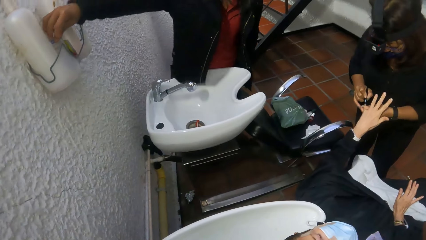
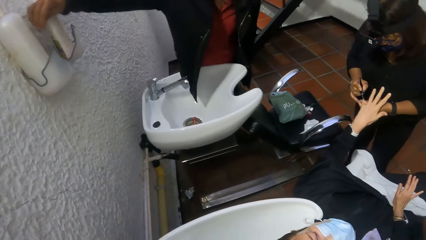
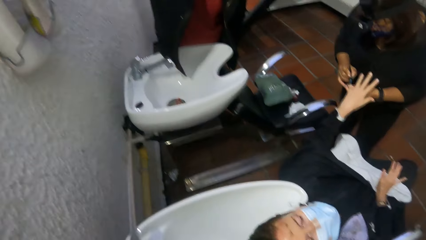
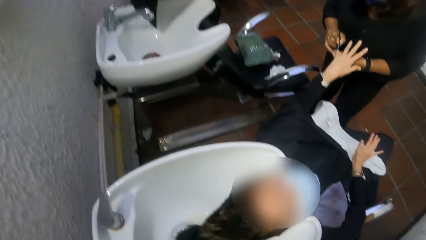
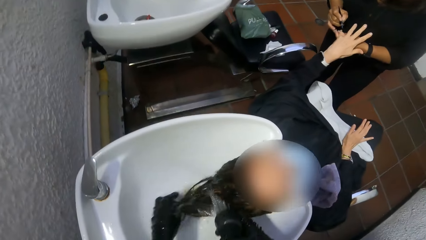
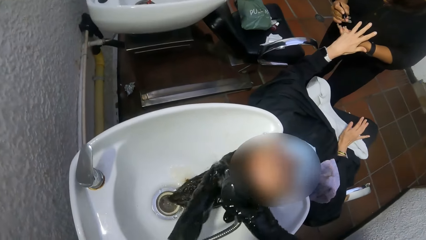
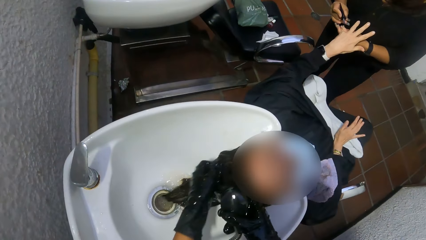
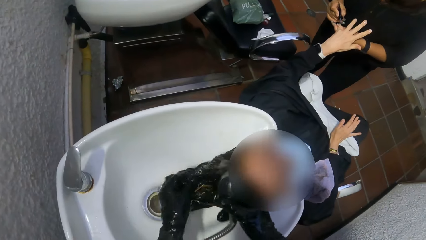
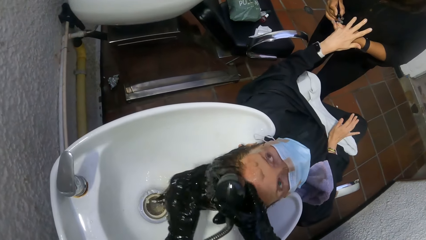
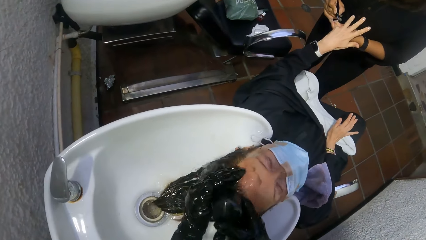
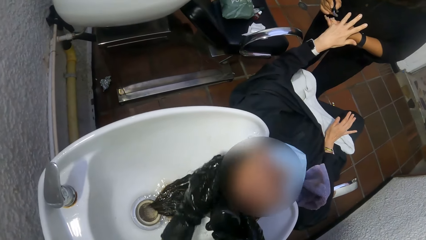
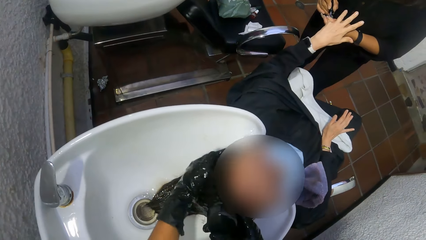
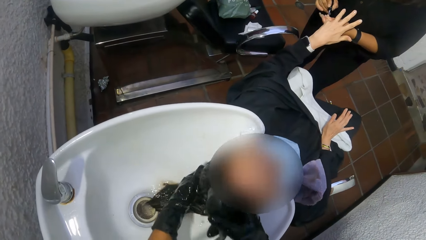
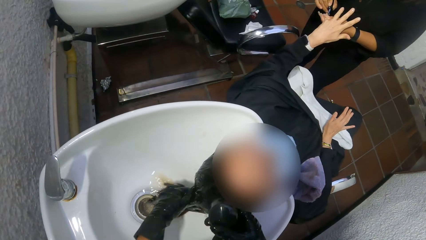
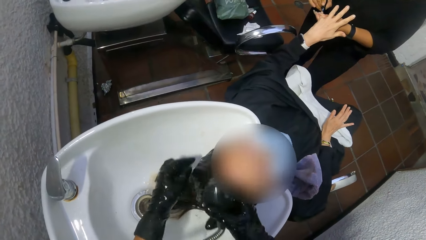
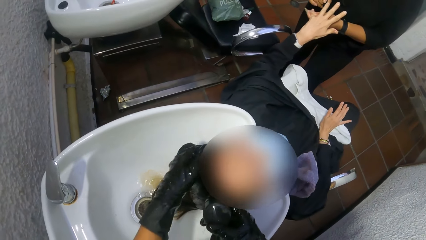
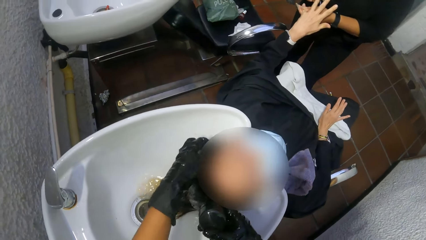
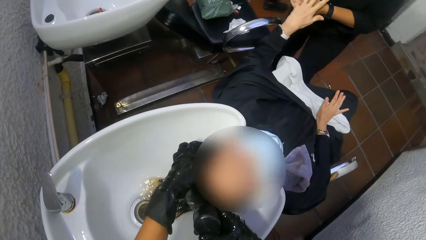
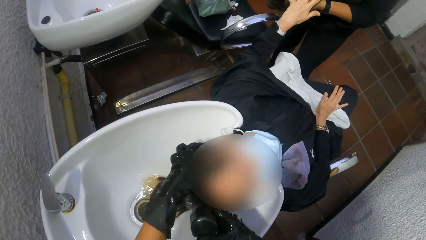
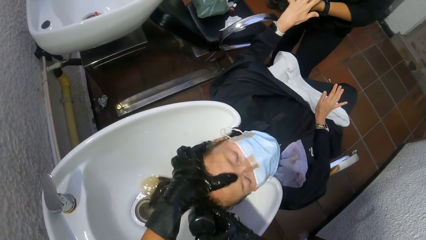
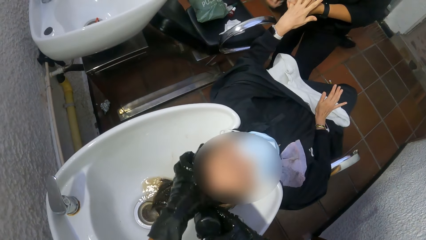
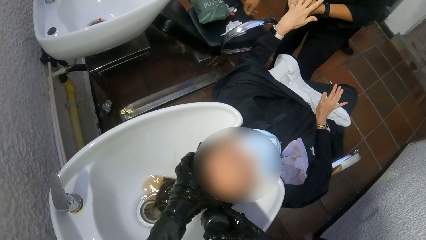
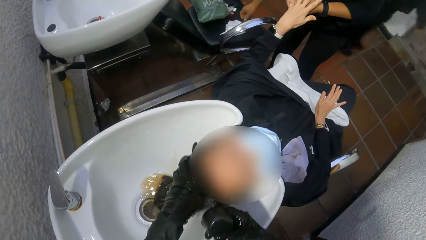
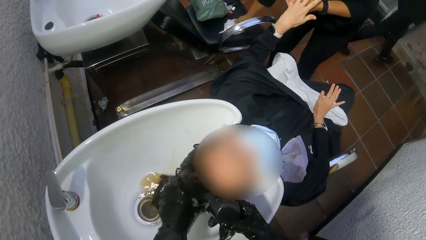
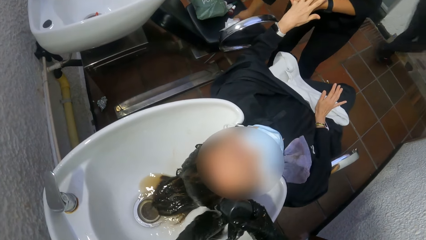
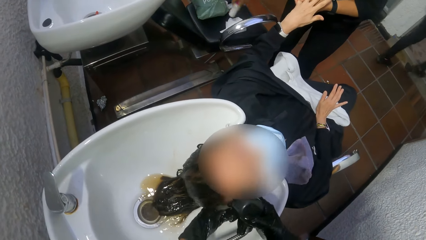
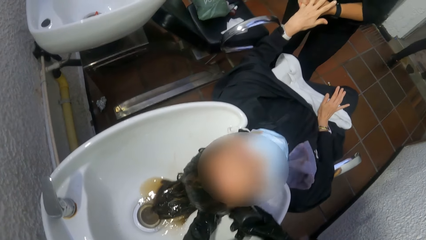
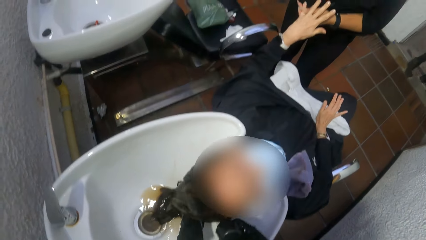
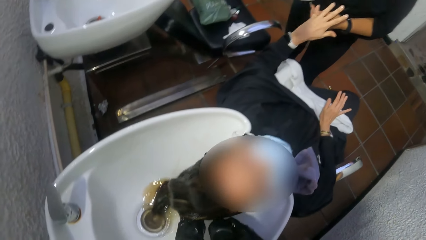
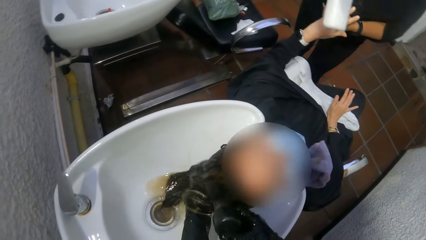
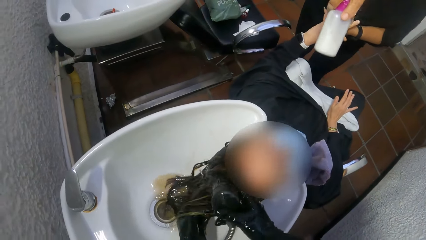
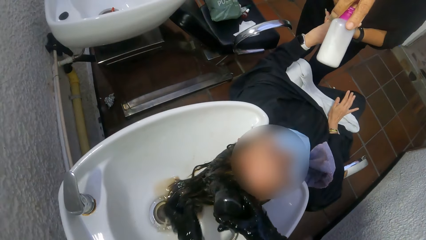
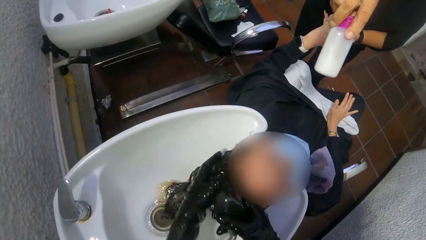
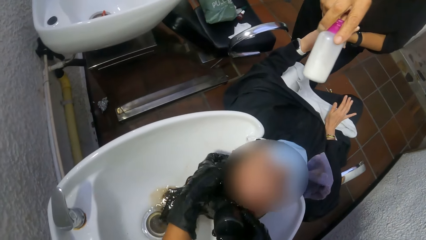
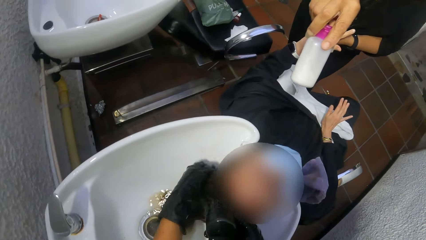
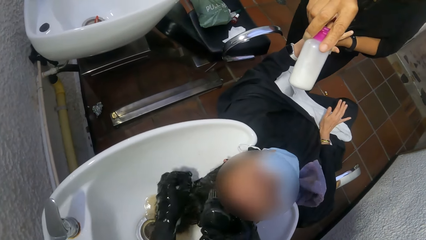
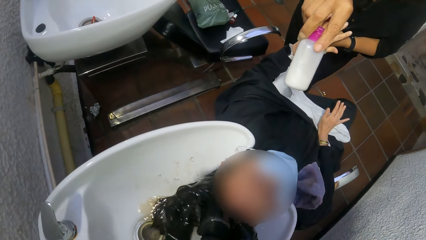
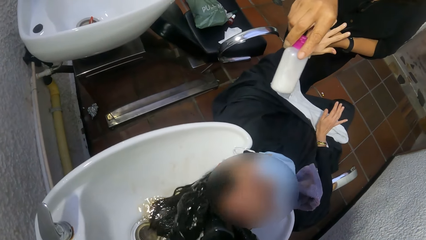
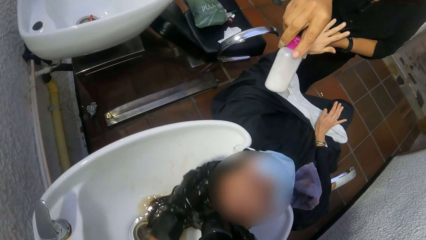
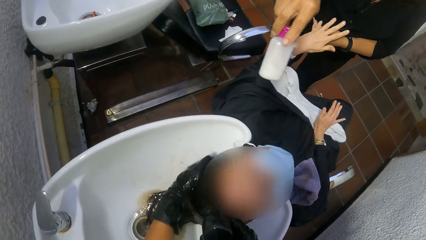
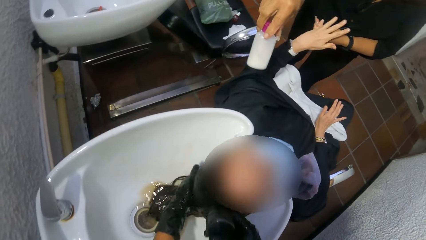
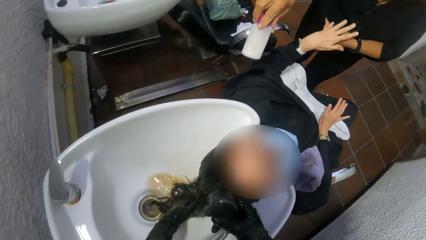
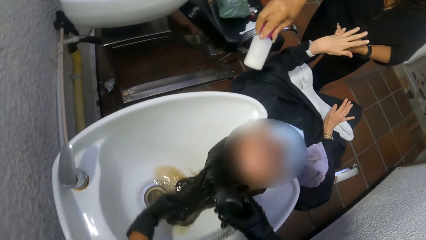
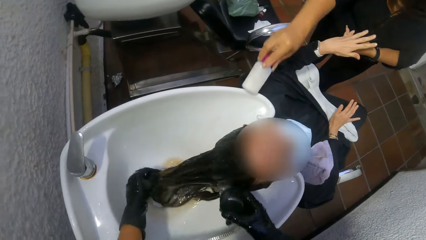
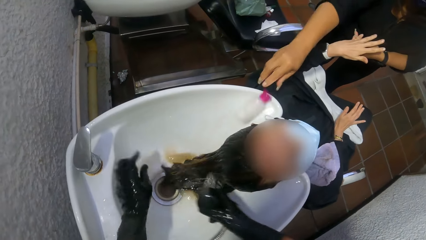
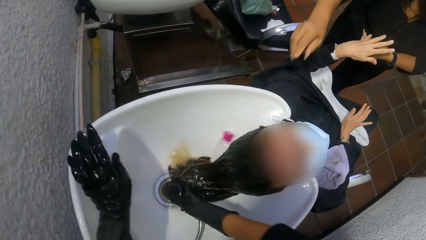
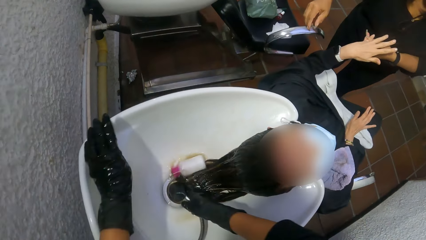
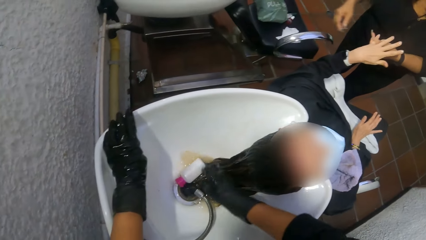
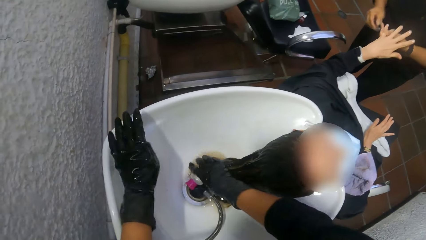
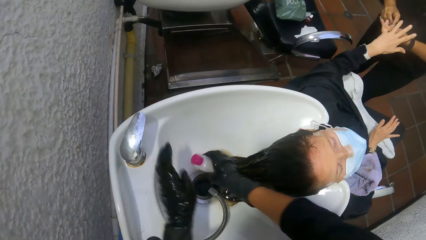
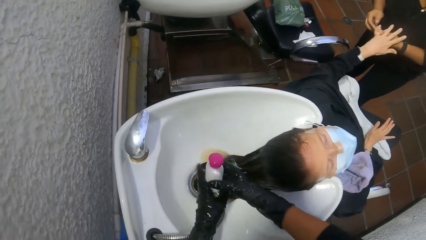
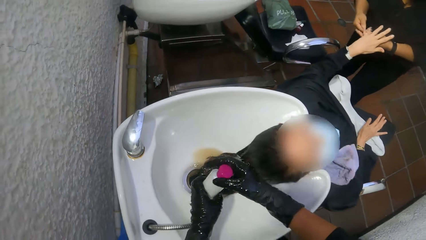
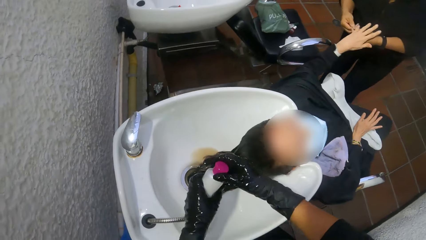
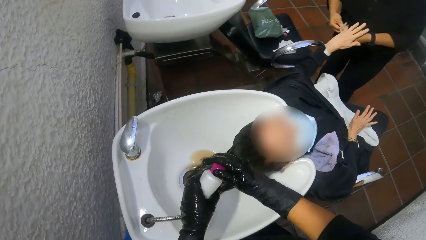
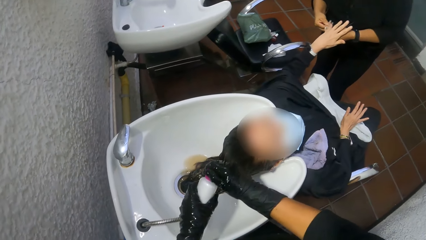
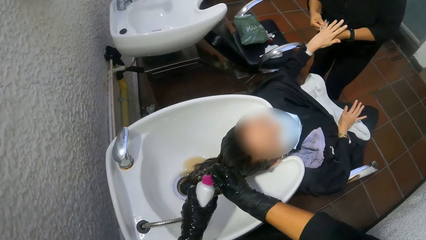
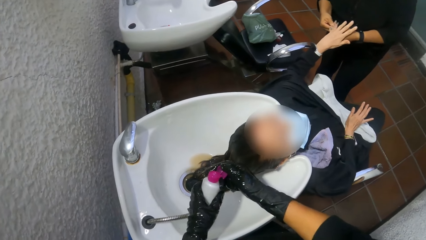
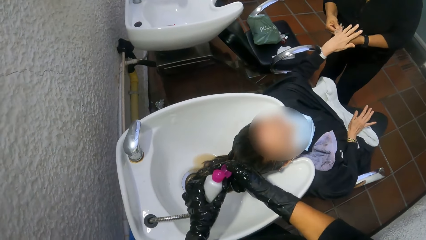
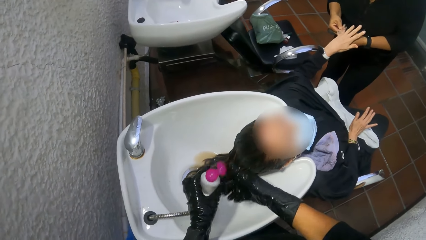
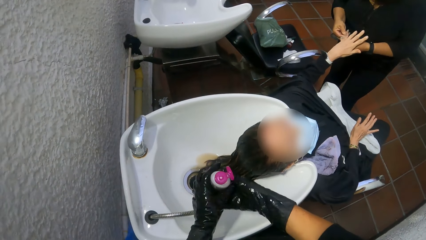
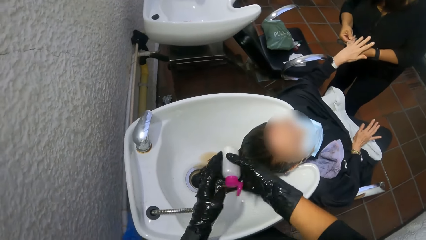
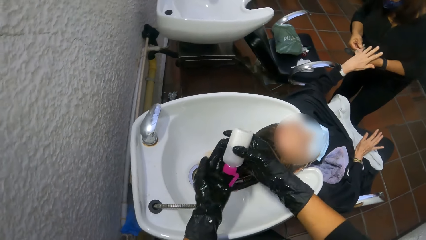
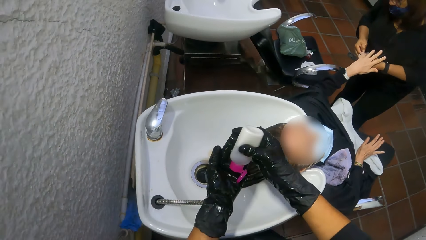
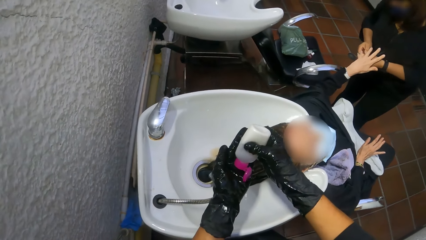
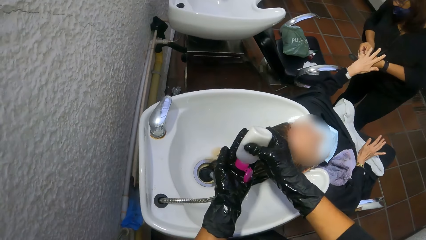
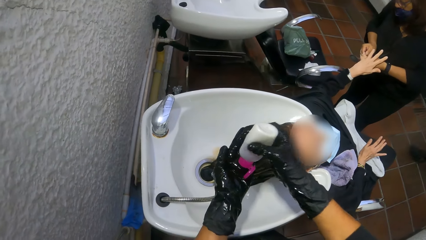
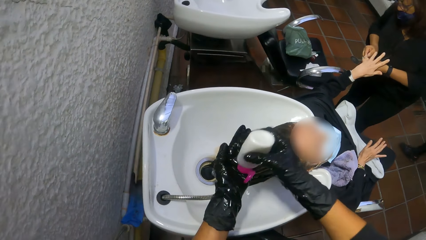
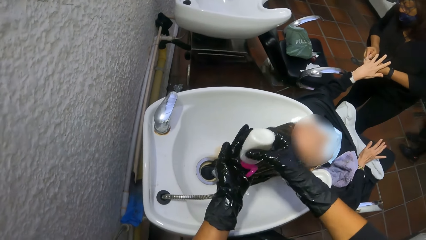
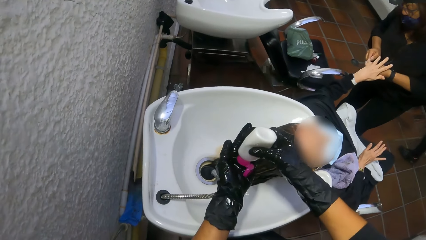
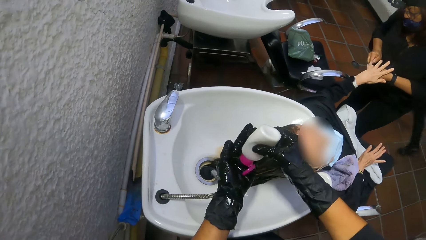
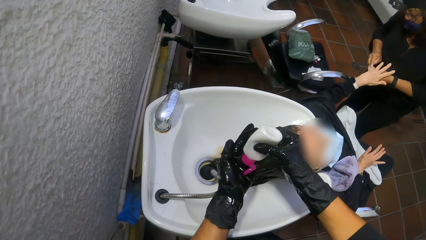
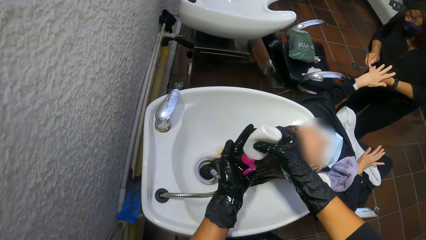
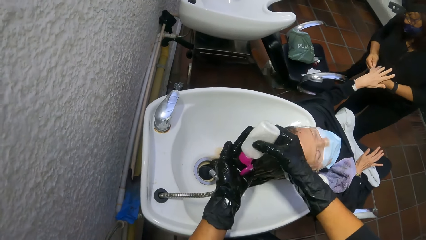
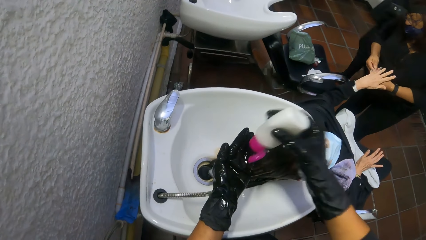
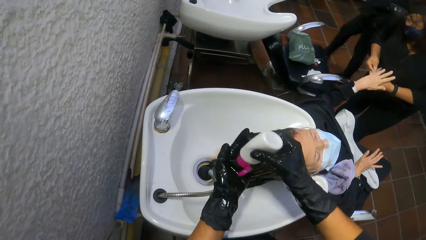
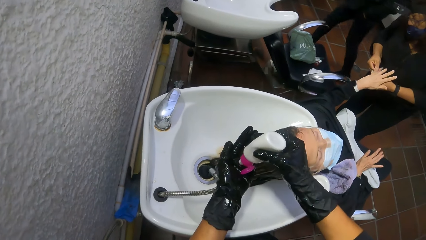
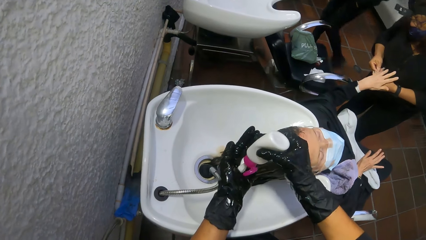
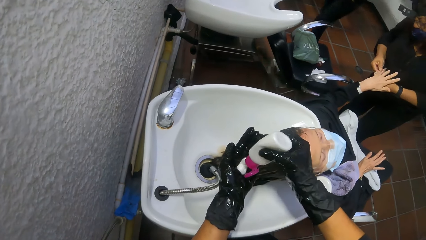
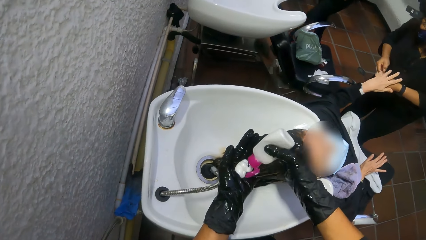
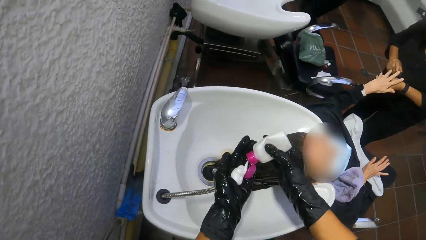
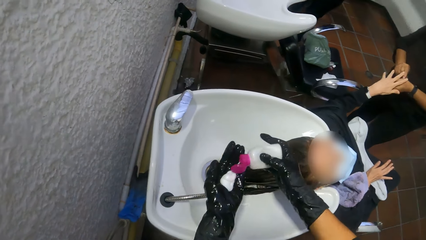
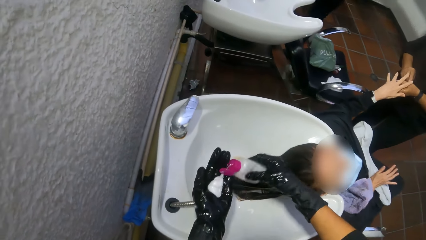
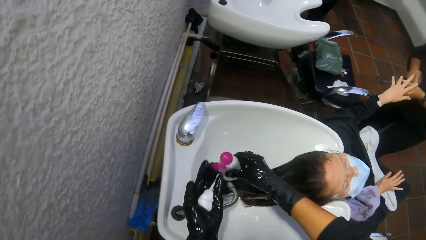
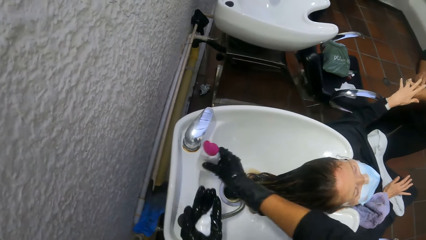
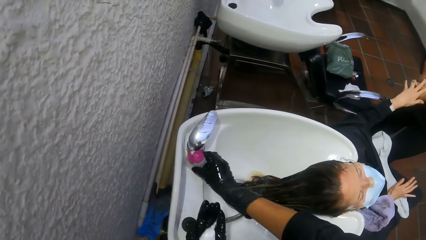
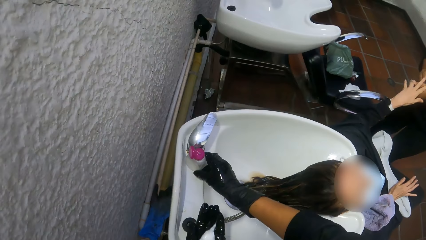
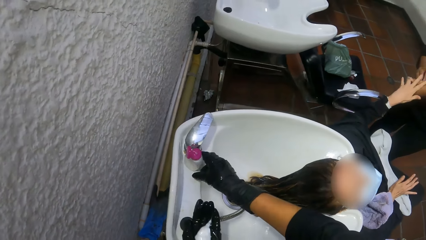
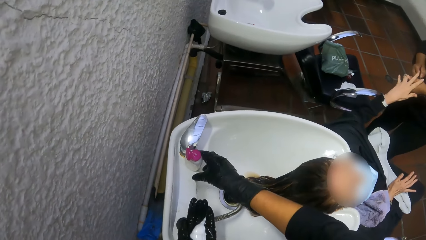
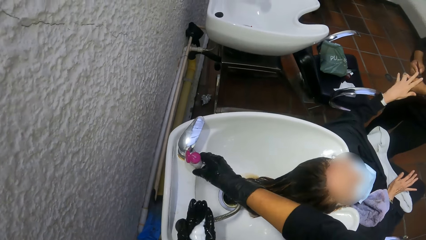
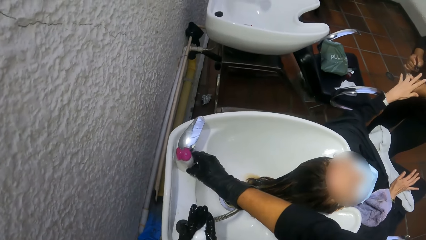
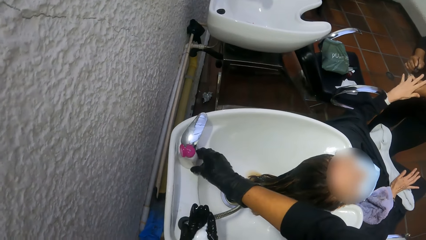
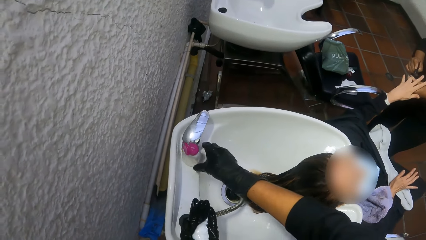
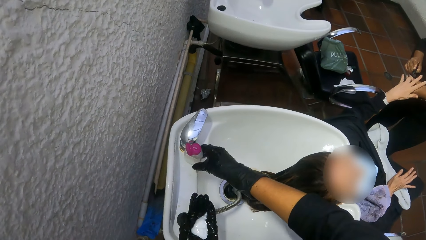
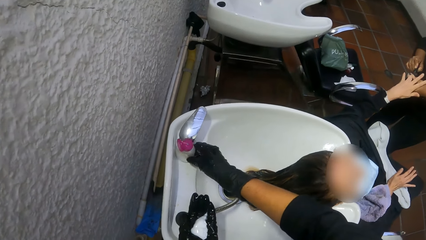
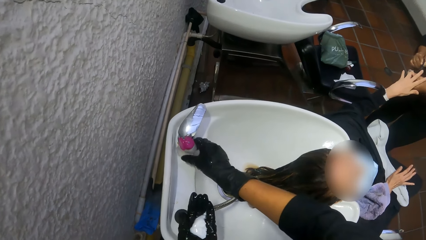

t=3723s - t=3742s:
A woman takes the packet. The camera wearer washes another woman's hair. A third woman picks the shampoo bottle from the salon chair with her right hand. She drops the shampoo bottle in the salon basin with her right hand. The camera wearer drops the faucet in her right hand in the salon basin. She picks the shampoo bottle from the salon basin with her right hand. She opens the shampoo bottle with her right hand. She squeezes shampoo from the shampoo bottle into her left hand with her right hand. She places the shampoo bottle on the salon basin with her right hand.
